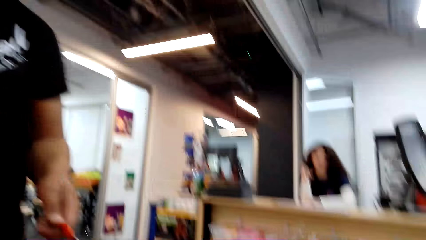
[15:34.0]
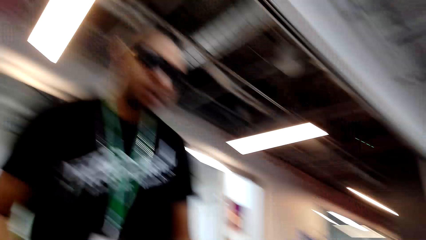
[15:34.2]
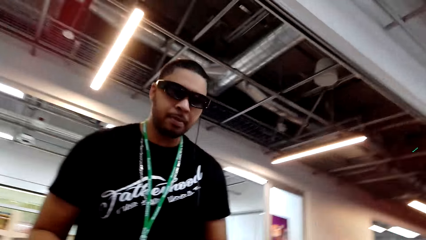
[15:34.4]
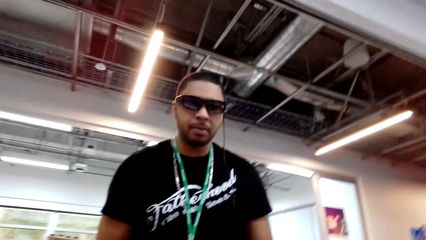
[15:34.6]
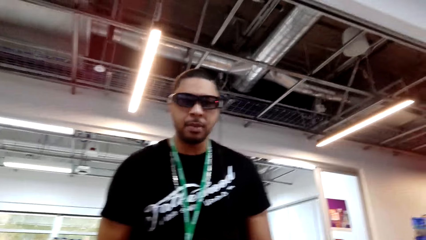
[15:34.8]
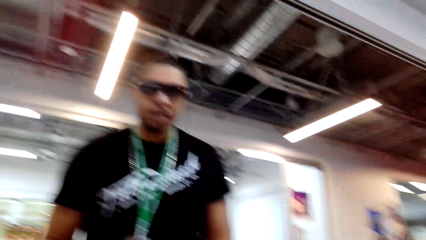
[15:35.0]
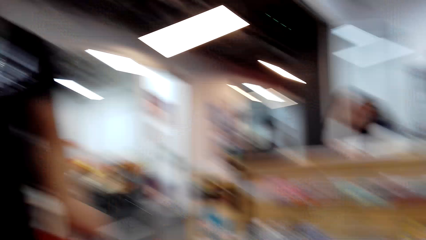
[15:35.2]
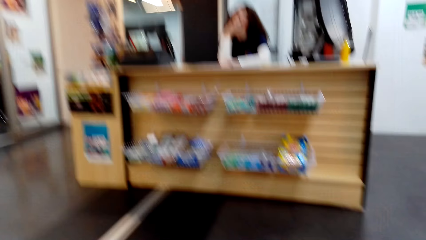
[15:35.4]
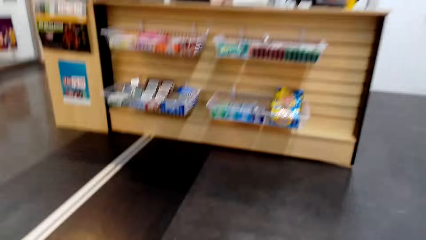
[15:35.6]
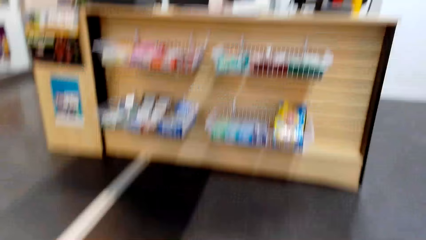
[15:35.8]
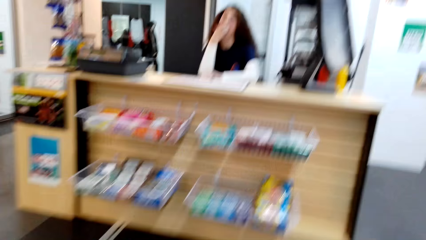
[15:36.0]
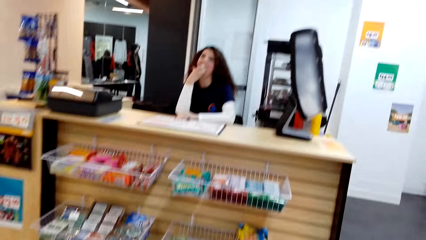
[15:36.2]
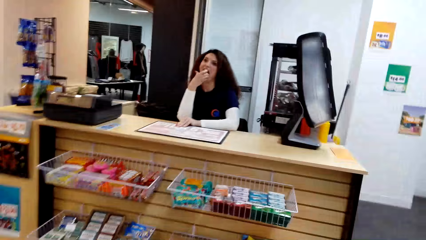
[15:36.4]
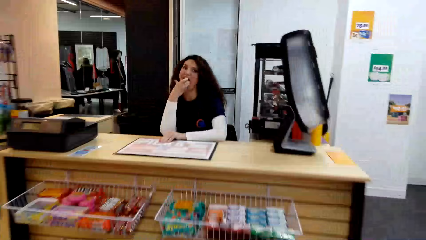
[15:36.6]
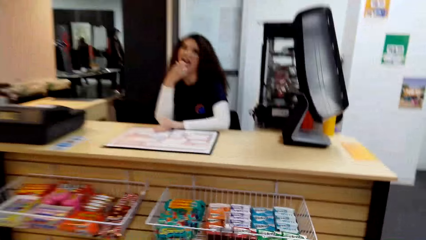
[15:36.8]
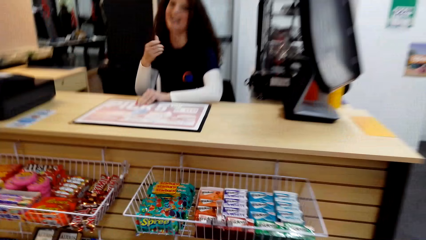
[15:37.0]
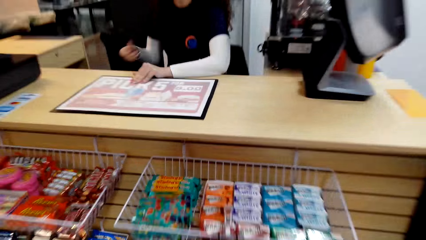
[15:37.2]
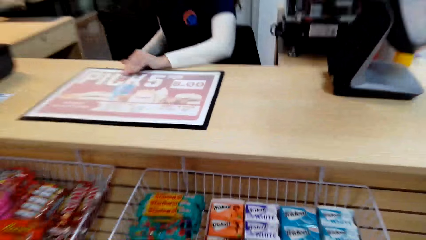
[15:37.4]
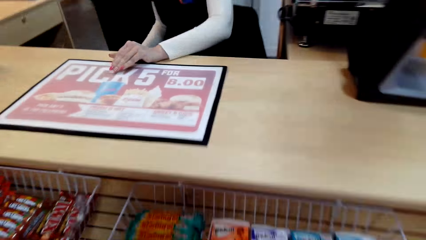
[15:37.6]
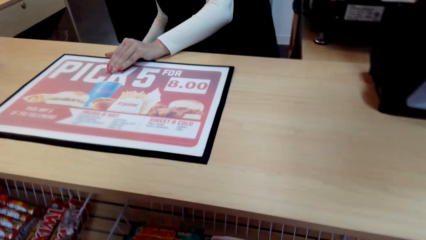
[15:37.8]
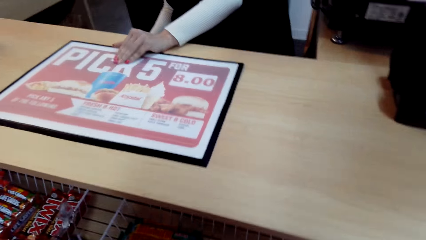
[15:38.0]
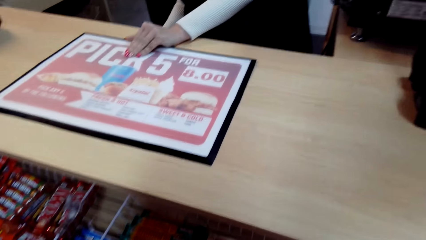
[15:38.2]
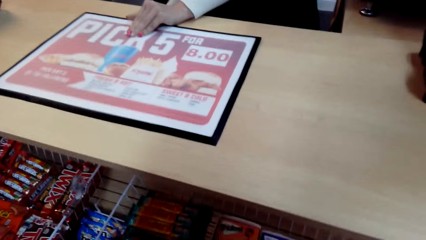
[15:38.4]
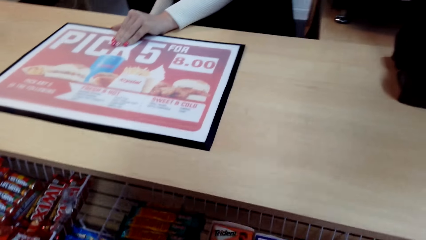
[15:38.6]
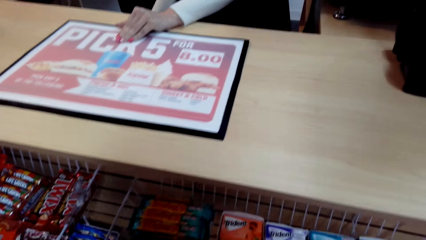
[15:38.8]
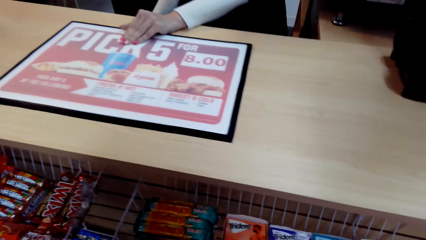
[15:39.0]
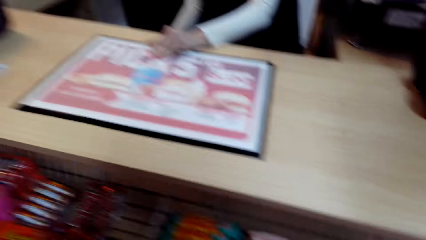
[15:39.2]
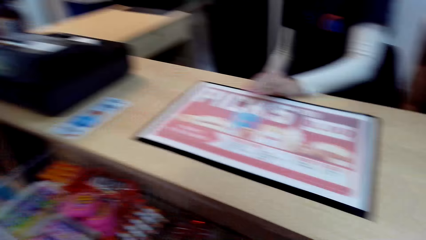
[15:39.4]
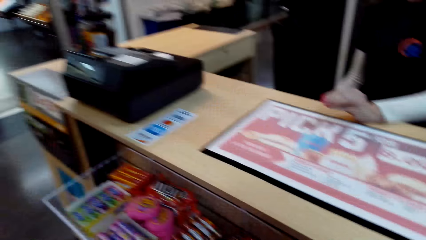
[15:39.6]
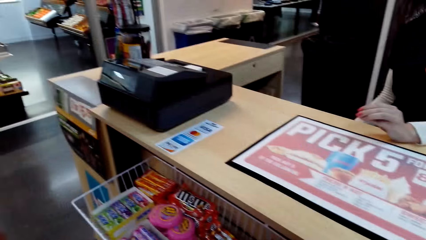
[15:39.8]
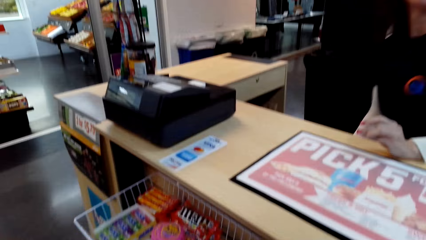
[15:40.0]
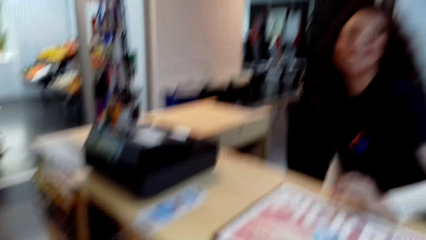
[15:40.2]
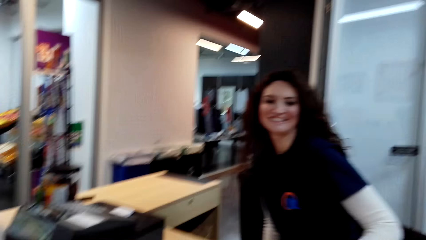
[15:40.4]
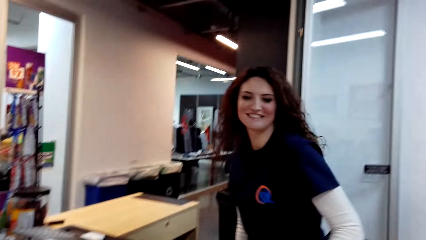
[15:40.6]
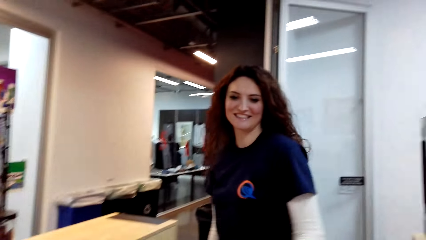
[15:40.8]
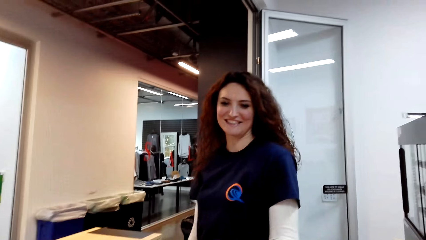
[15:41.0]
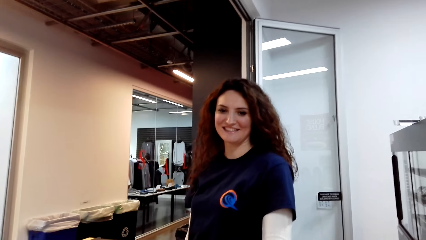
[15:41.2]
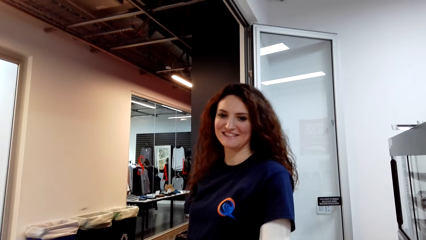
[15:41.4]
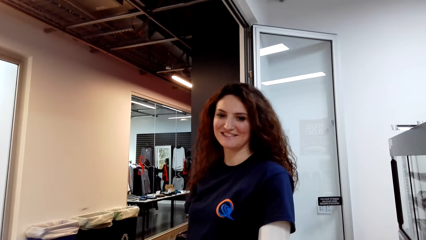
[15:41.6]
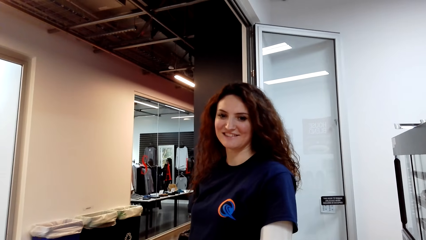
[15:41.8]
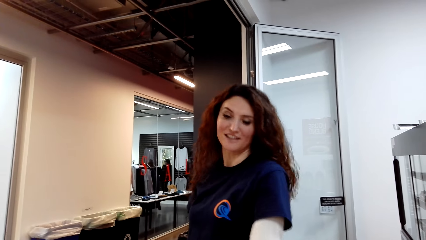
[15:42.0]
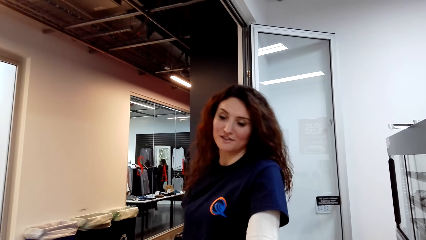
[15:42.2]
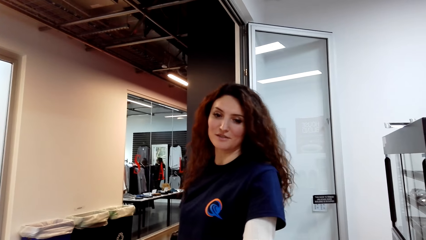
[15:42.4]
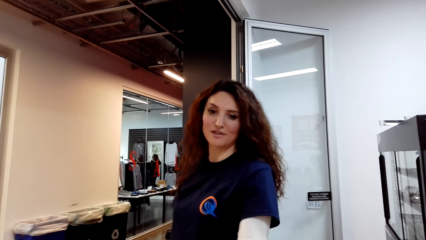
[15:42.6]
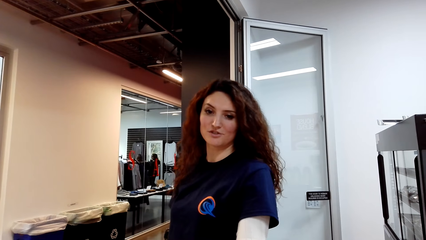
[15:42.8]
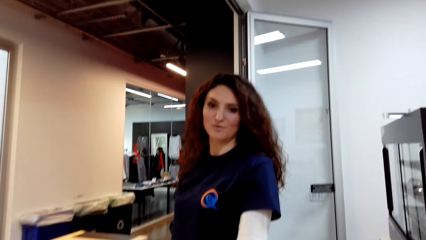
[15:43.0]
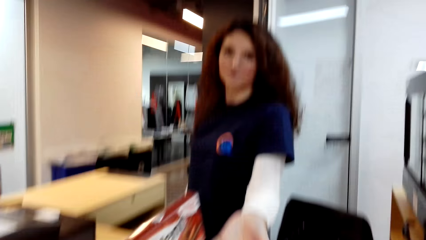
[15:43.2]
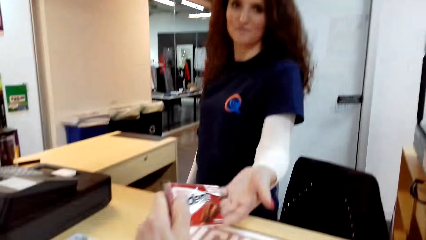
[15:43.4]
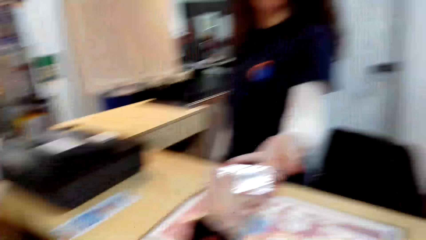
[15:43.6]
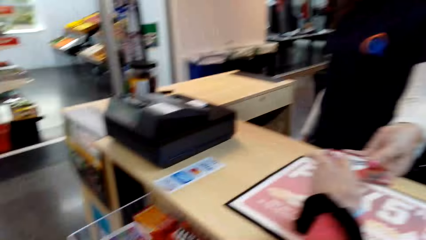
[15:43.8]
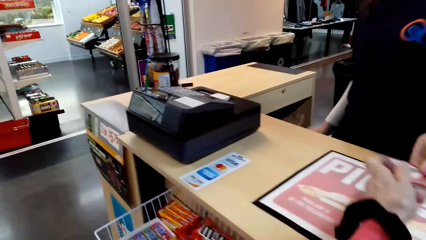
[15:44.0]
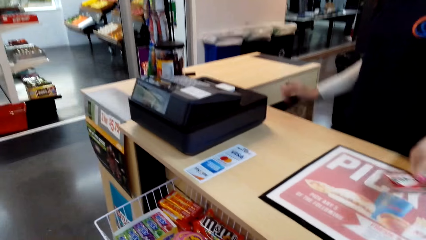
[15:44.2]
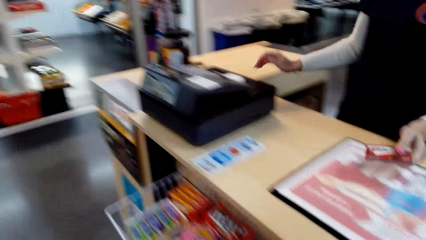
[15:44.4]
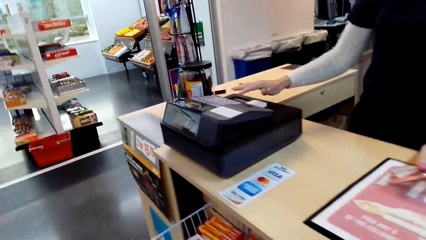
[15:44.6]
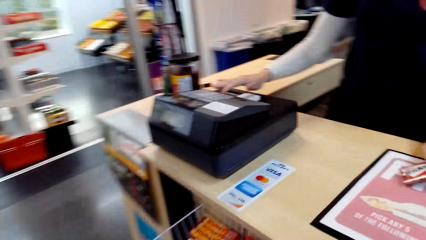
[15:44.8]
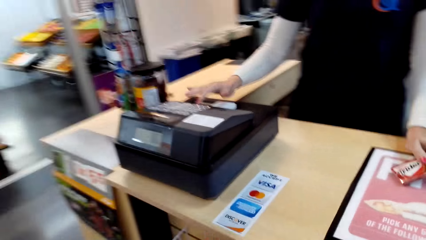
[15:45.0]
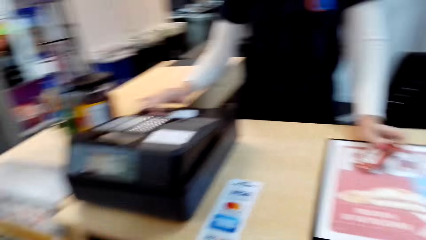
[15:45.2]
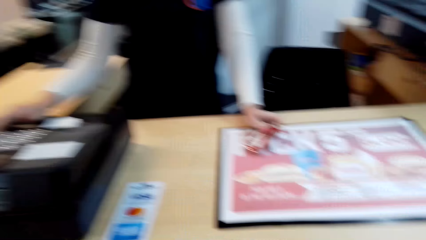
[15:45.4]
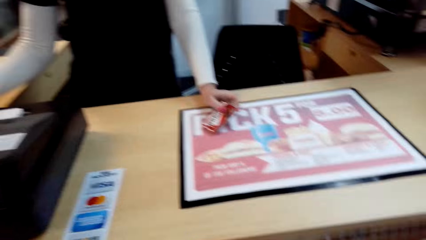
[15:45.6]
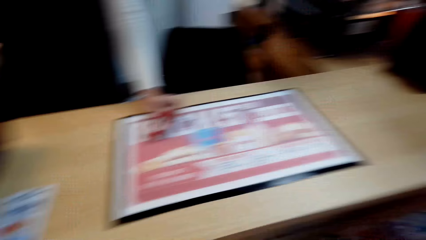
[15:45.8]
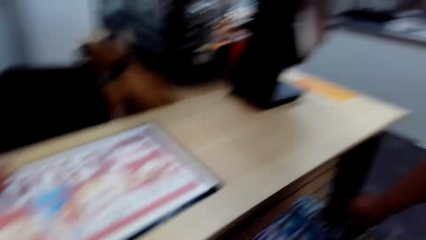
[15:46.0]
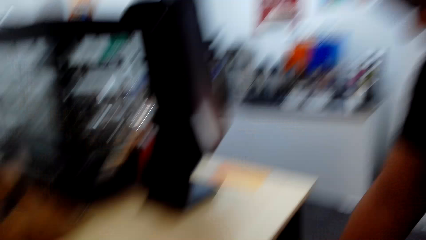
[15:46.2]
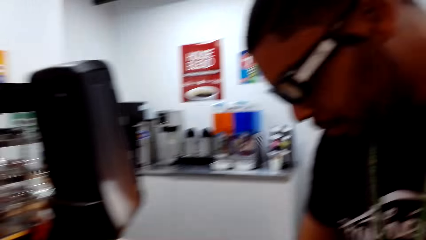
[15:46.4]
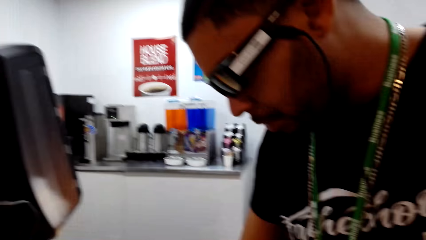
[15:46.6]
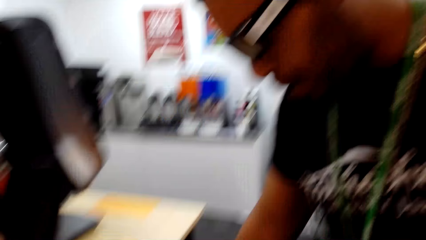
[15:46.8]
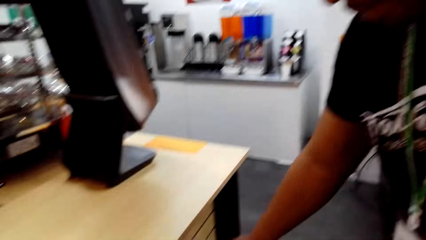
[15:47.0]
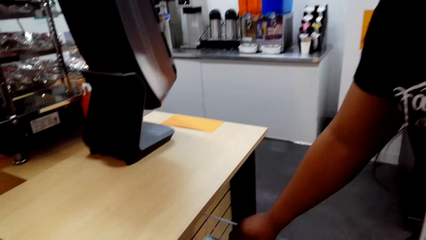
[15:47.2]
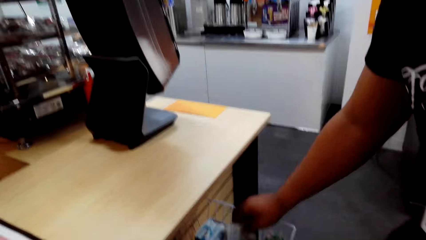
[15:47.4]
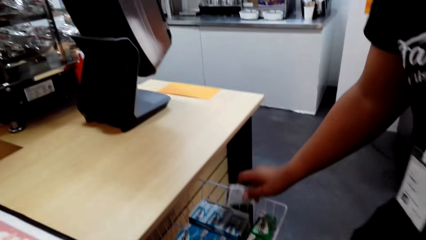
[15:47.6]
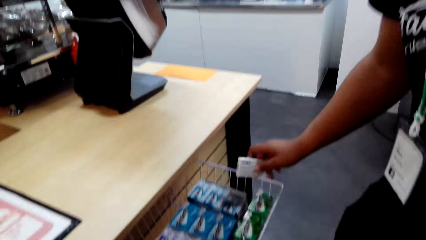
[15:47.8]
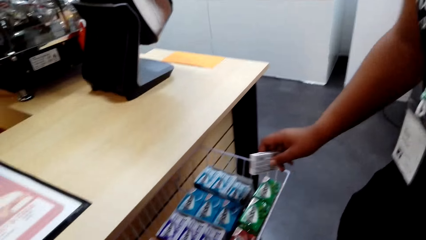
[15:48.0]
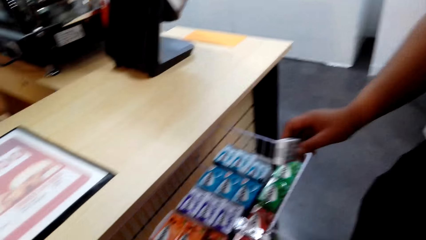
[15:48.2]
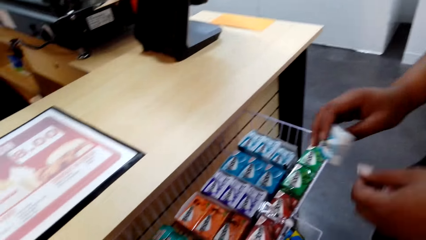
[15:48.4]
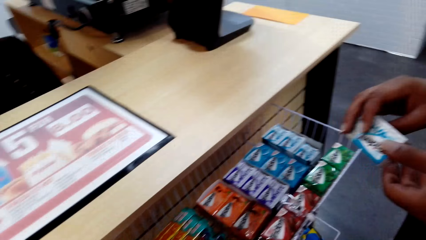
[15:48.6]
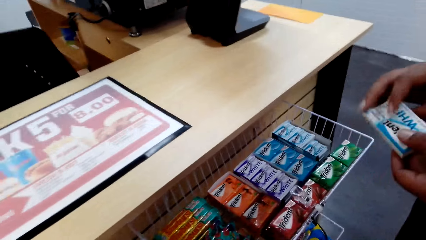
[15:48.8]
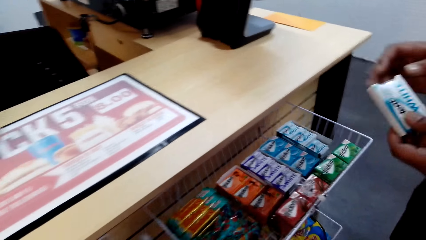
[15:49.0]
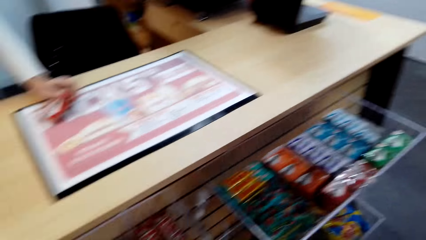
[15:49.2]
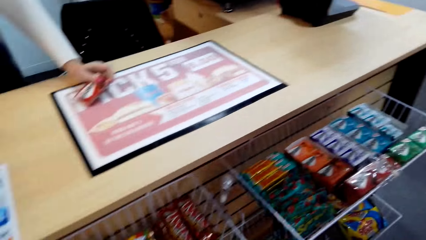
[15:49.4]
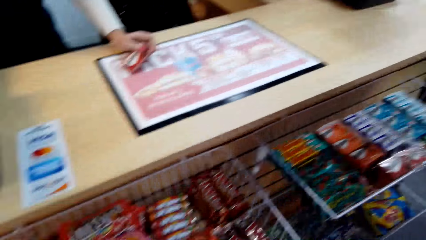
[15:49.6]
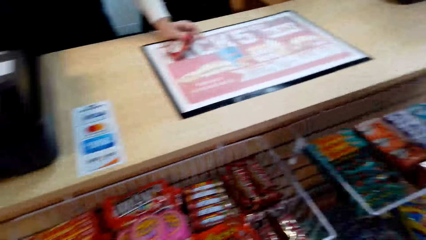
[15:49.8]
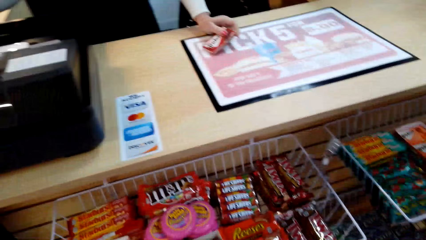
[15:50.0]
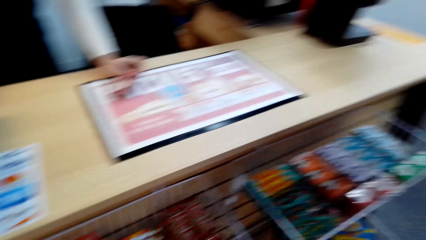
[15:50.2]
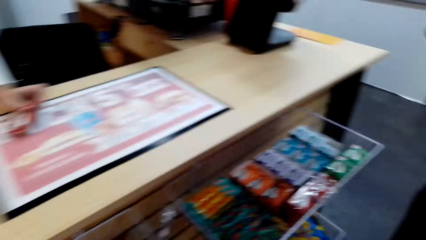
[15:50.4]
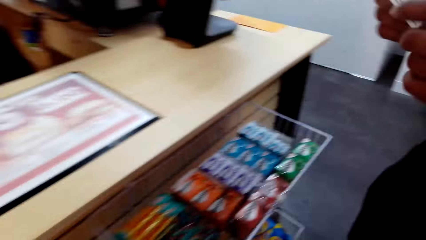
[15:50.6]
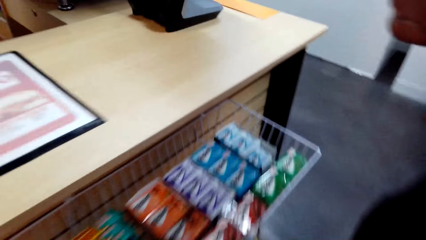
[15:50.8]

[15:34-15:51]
The camera wearer dialogues to a man. They walk towards the cashier. The cashier dialogues to the camera wearer. The camera wearer picks gum. The cashier dialogues to the camera wearer. The camera wearer converses with a woman. They give the woman an item. The man picks gum from the shelves.
